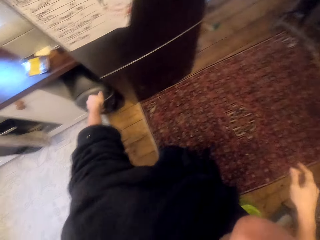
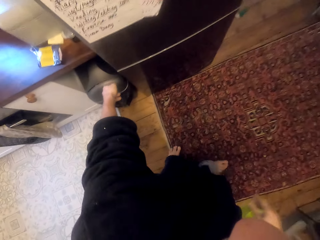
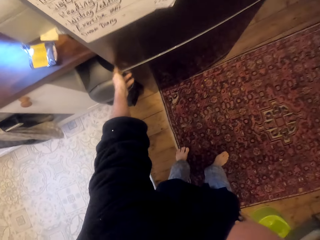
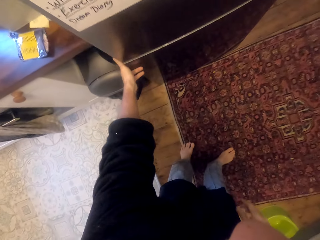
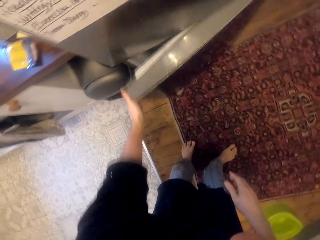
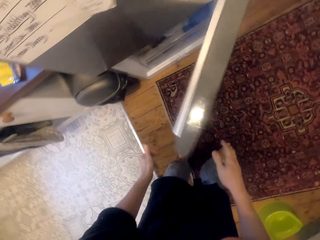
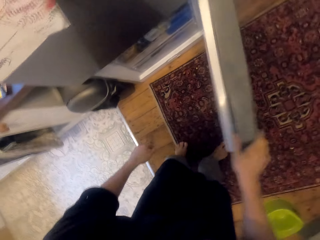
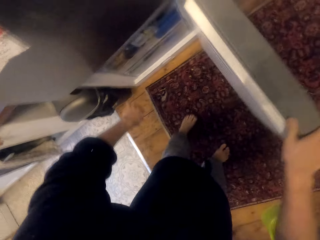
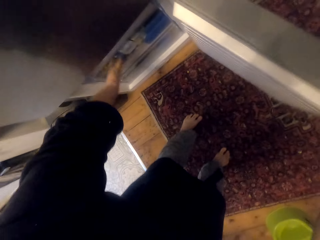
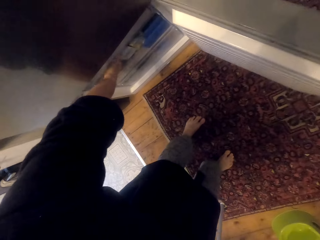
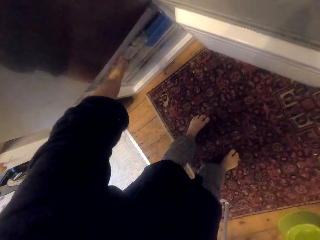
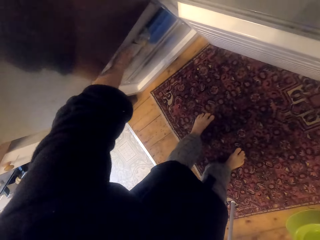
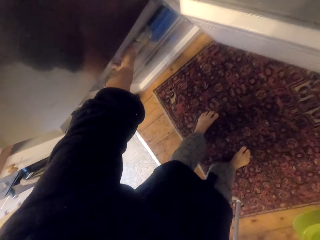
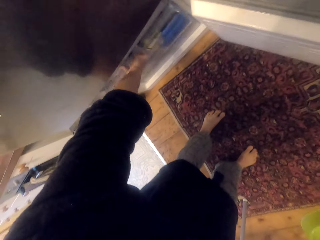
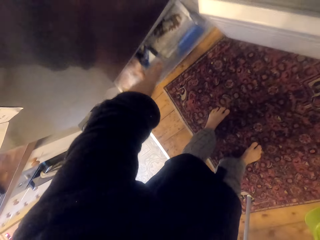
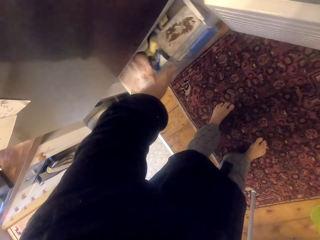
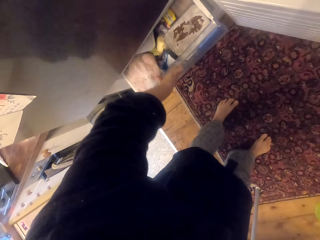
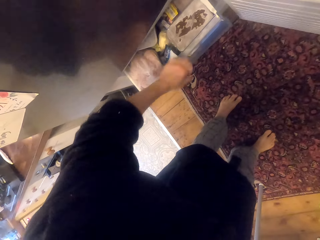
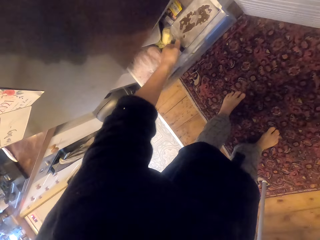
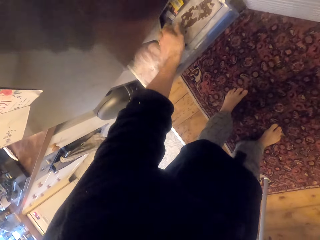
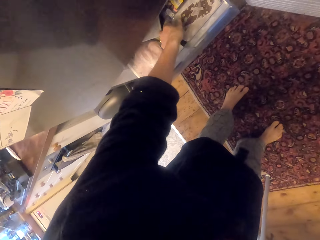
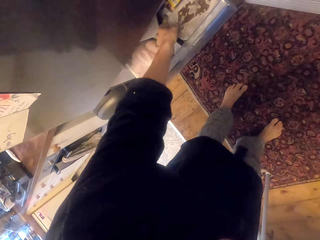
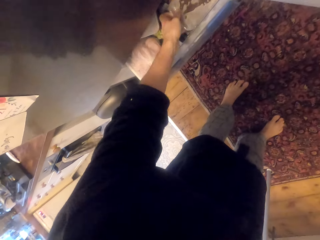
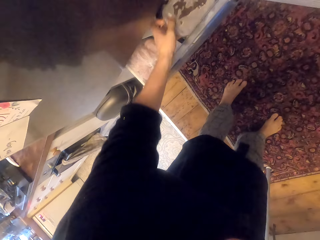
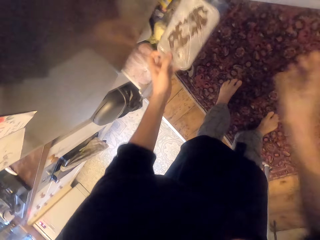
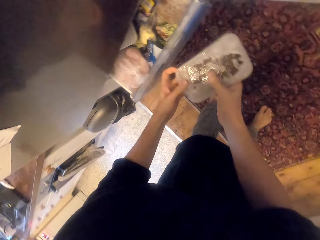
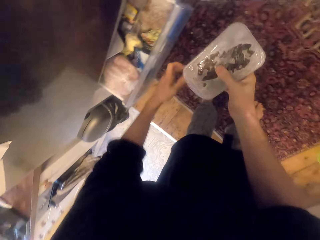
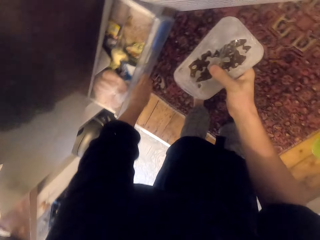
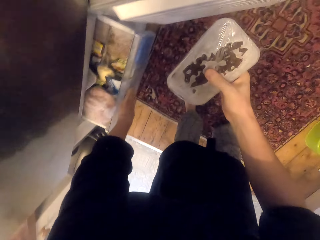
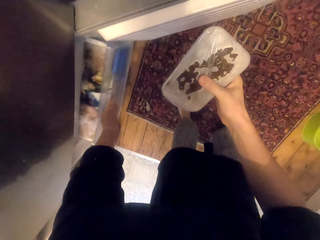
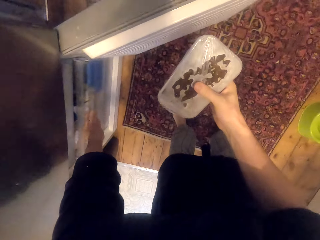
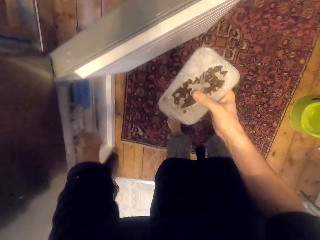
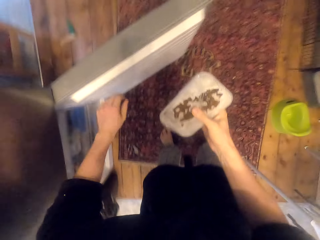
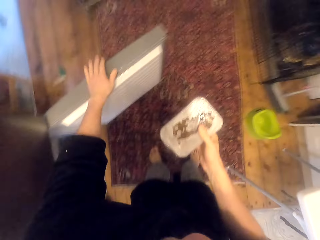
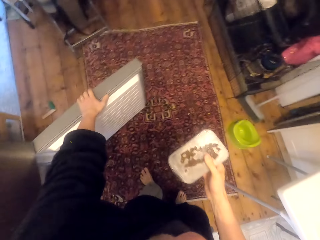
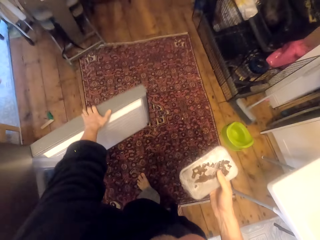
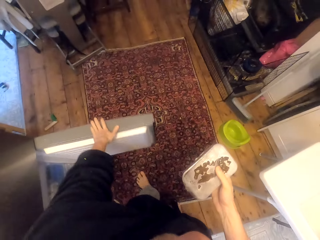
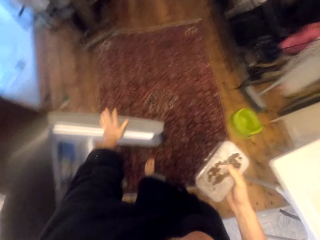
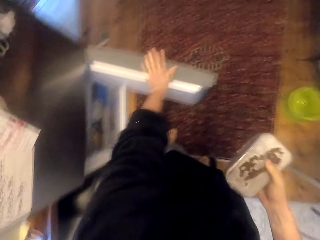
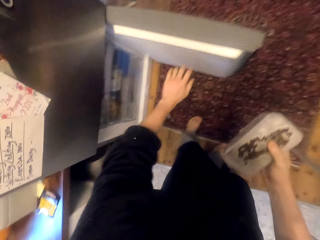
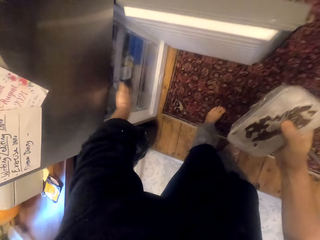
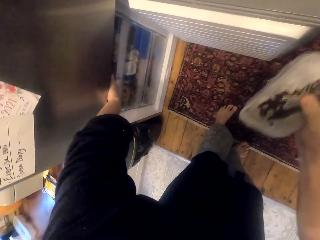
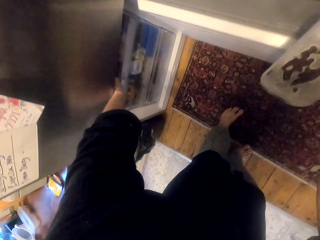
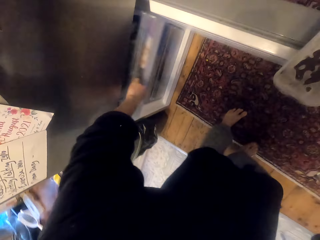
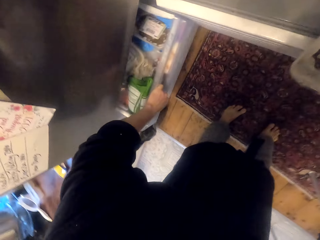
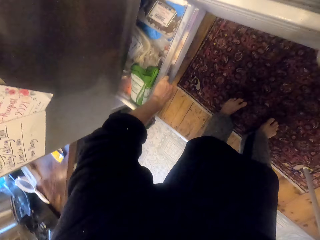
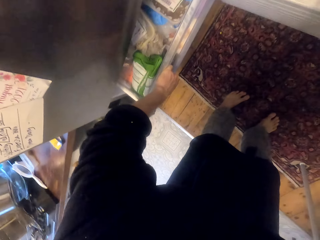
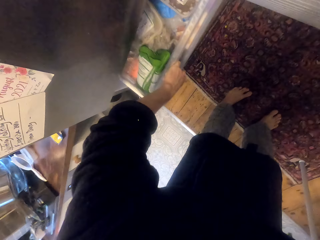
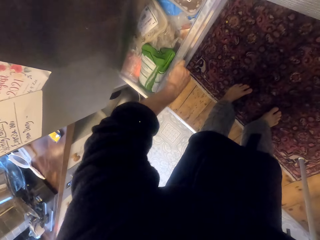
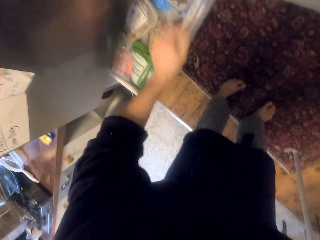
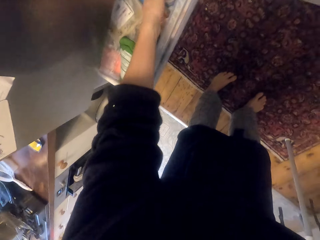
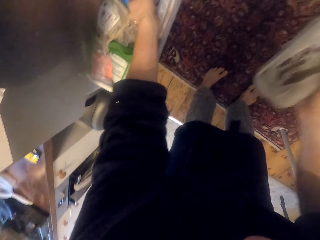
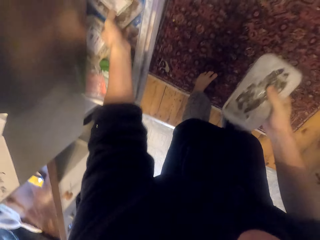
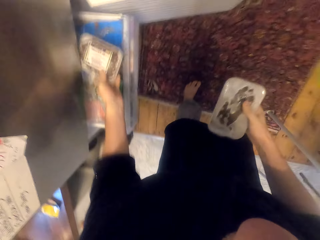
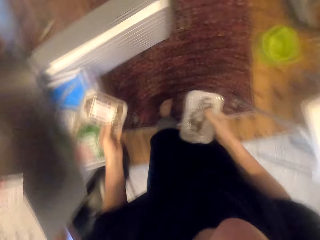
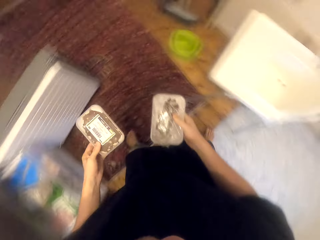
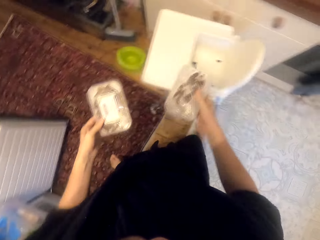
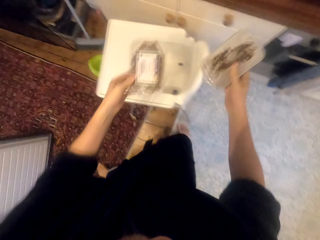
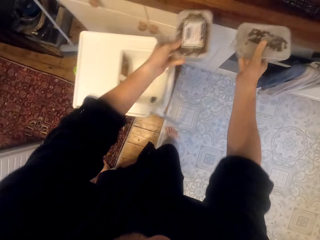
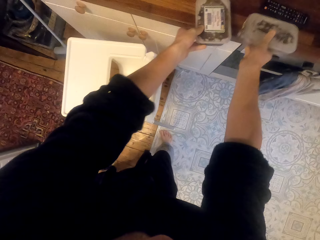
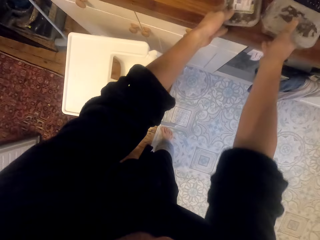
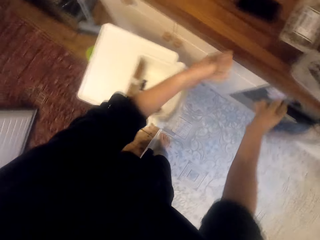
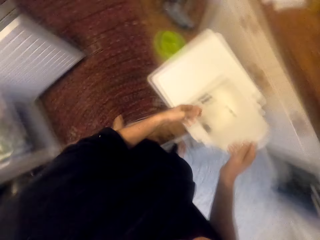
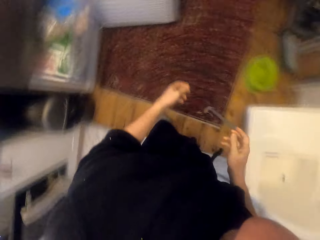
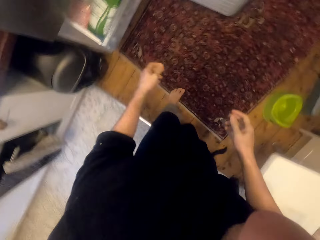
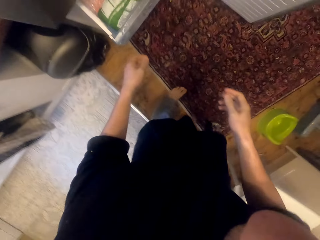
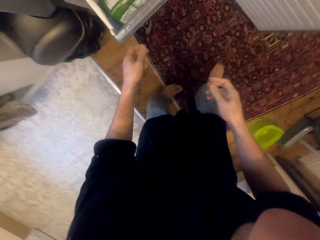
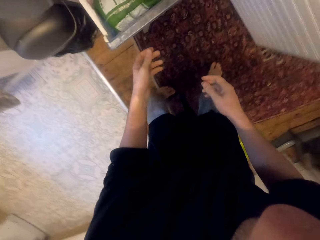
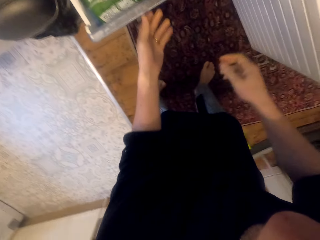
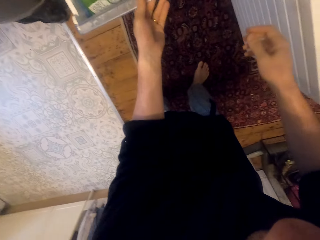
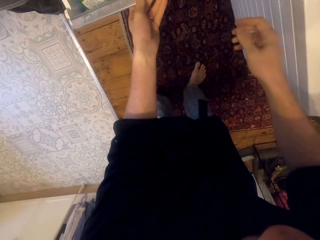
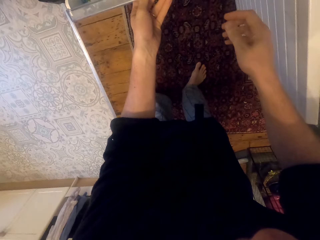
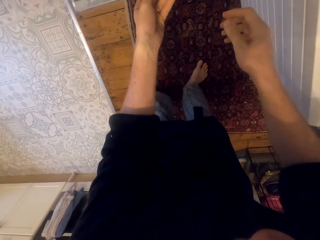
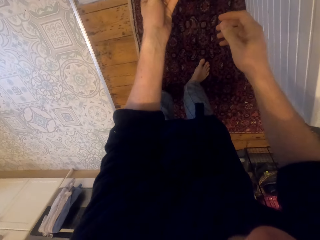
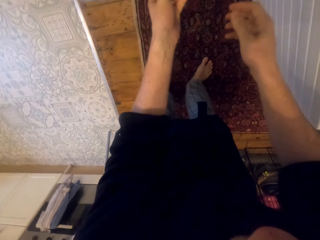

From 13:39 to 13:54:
The camera wearer opens the cupboard door or fridge. They pull a drawer. They pick up a tin or container from the drawer. They push the drawer. They close the fridge. They touch the cupboard door. They pull another drawer. They take the container from the fridge. They put the tin on the kitchen sideboard.

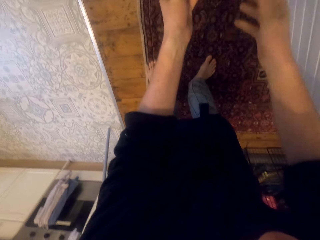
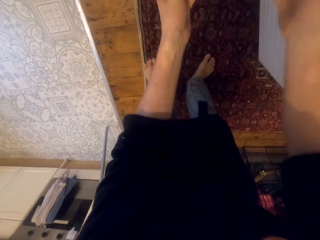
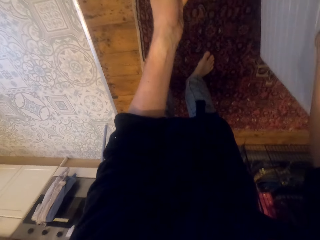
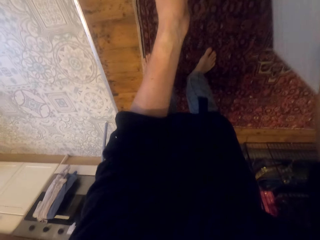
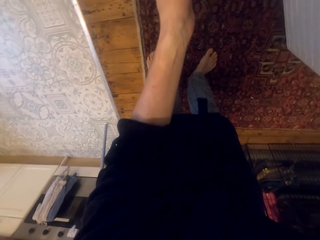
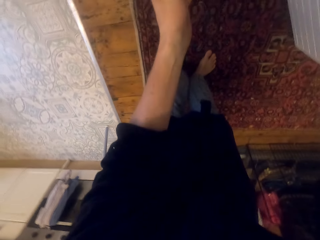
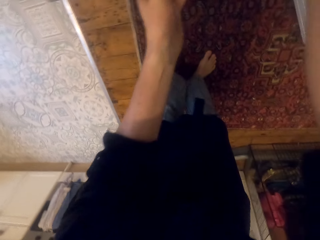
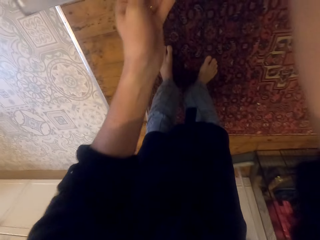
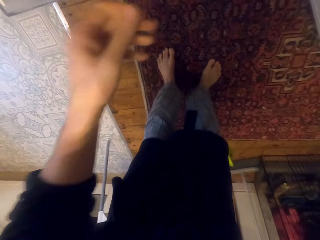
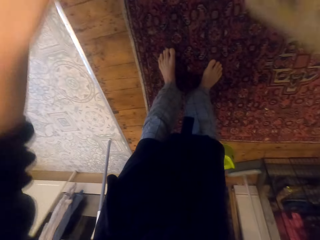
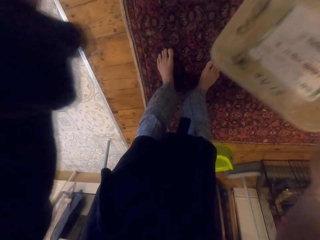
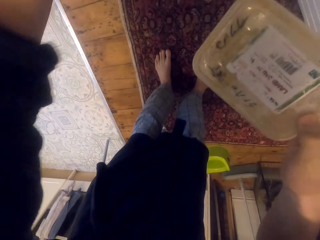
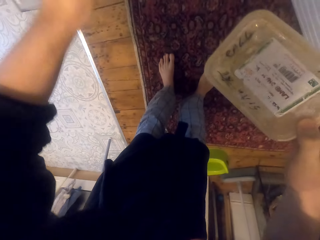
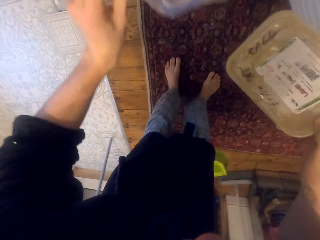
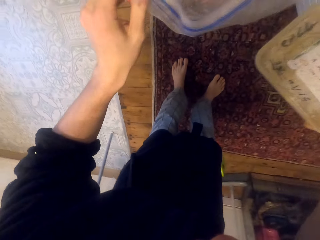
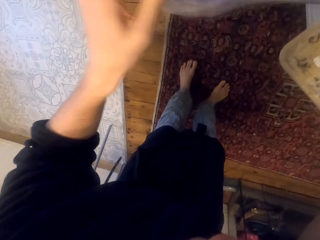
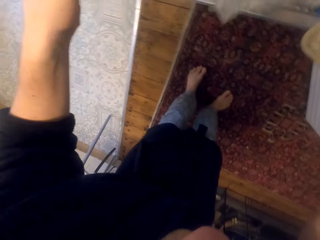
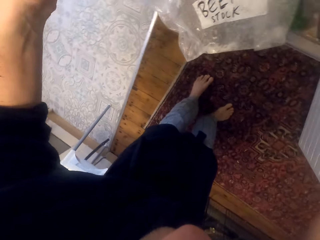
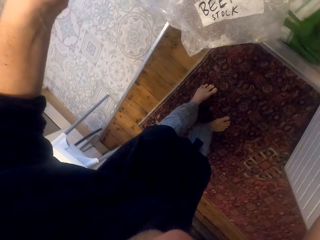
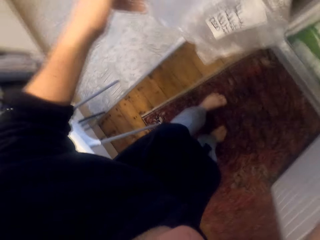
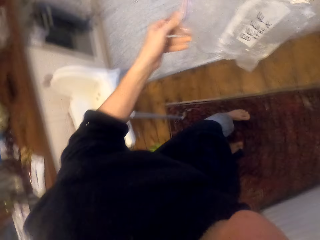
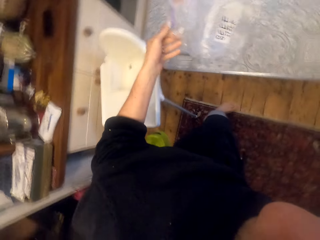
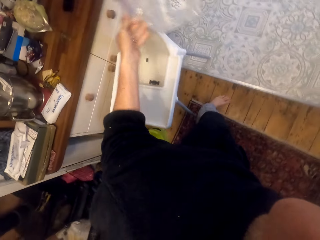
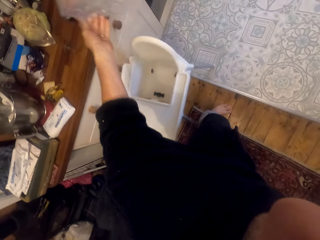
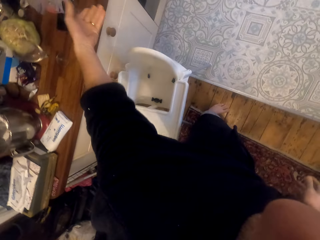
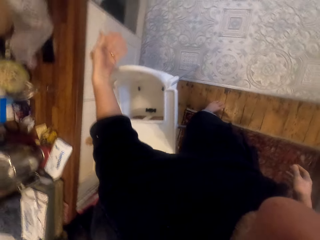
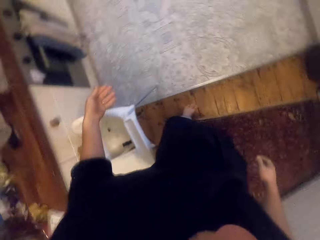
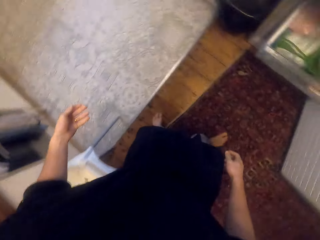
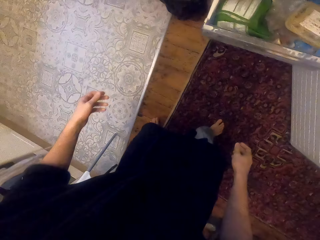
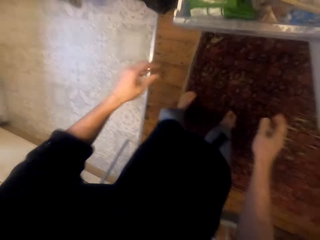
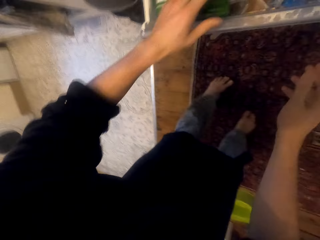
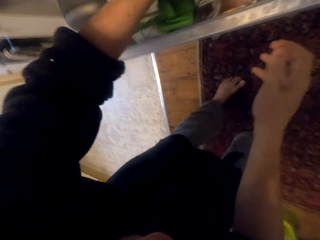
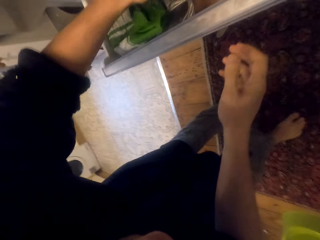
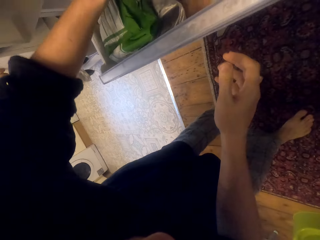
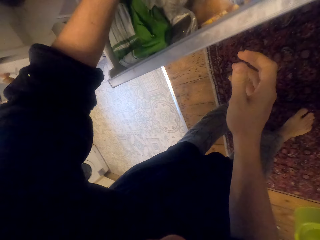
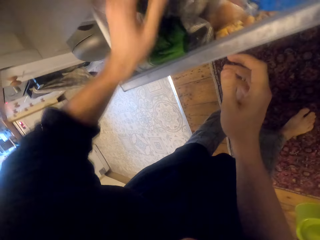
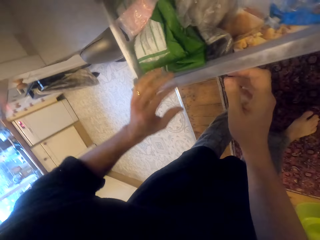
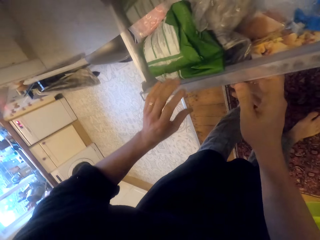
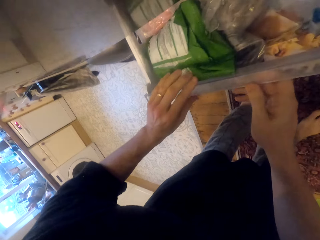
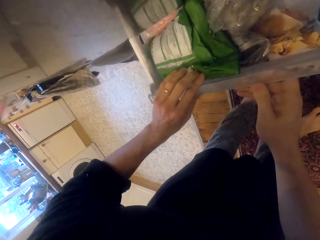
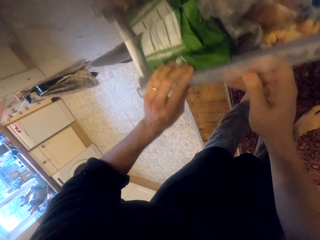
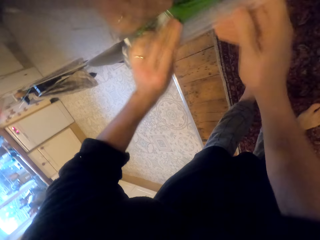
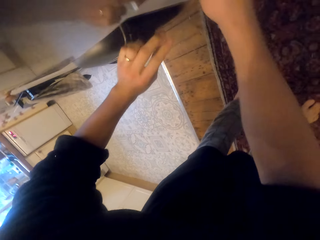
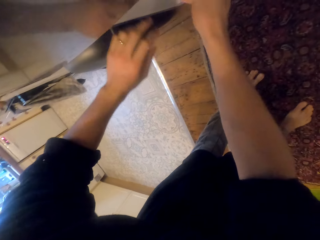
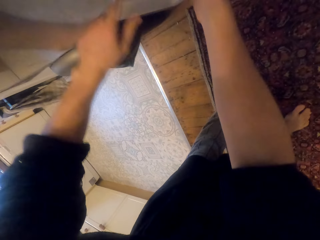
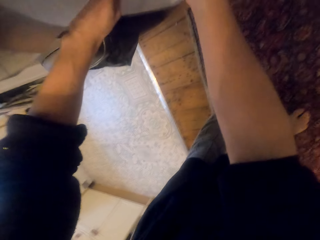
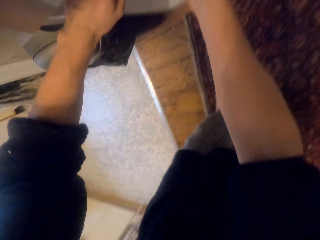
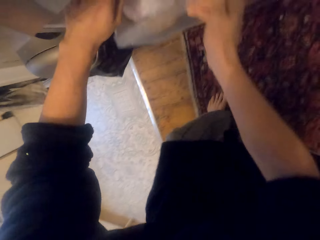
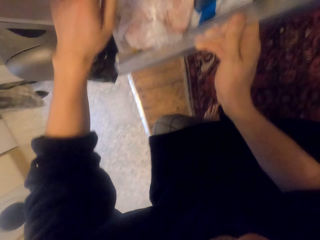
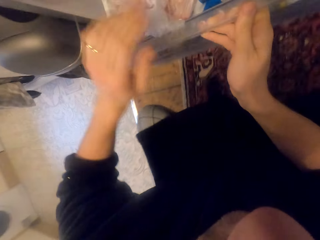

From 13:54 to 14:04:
The camera wearer picks up another tin from the drawer. They pick up a sachet polythene bag from the drawer and put the sachet polythene bag on the kitchen sideboard. They look inside the fridge. They push back the drawer and pull the drawer.
